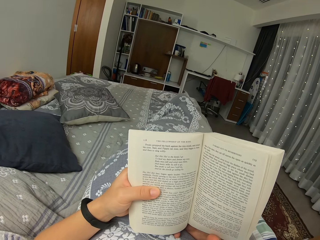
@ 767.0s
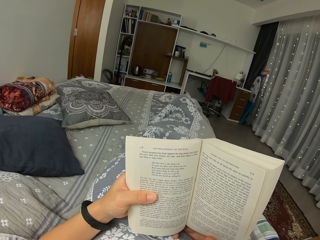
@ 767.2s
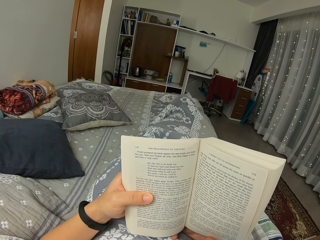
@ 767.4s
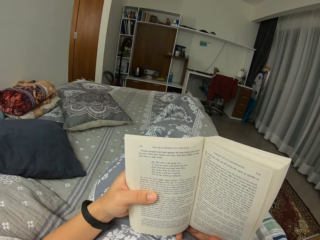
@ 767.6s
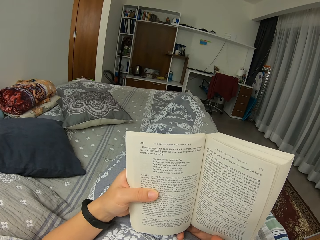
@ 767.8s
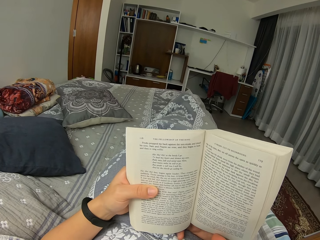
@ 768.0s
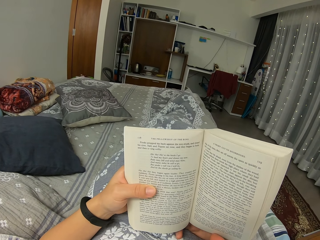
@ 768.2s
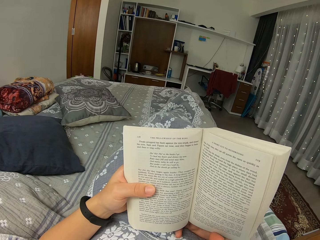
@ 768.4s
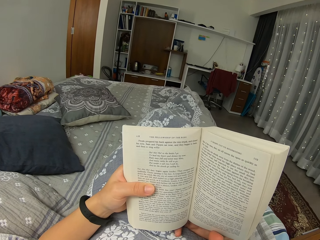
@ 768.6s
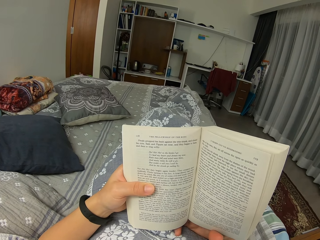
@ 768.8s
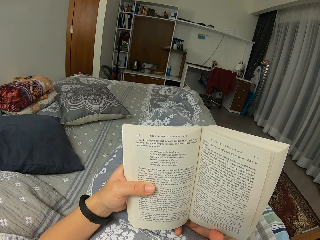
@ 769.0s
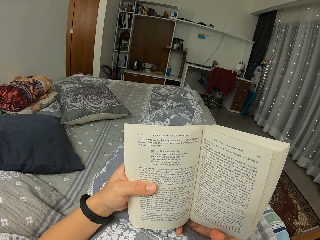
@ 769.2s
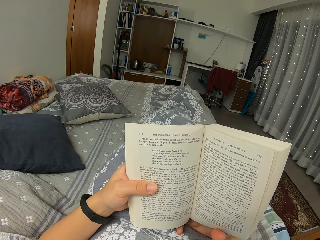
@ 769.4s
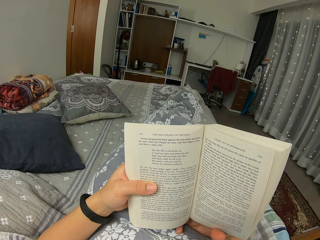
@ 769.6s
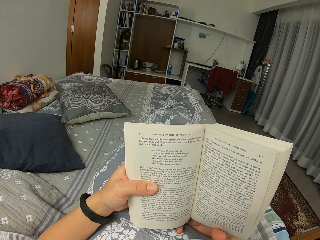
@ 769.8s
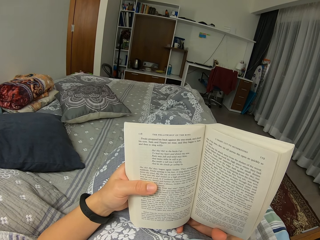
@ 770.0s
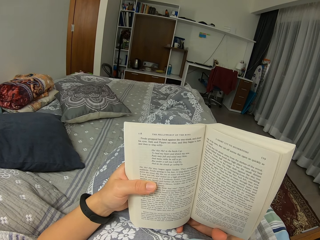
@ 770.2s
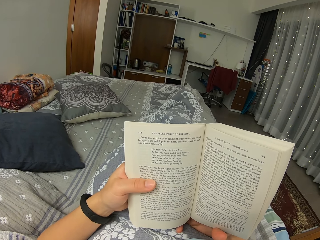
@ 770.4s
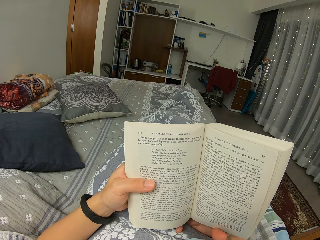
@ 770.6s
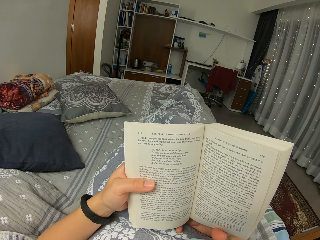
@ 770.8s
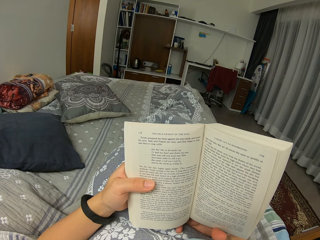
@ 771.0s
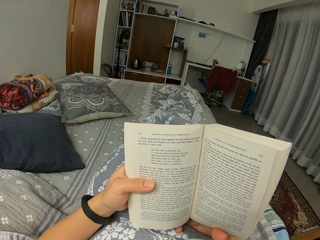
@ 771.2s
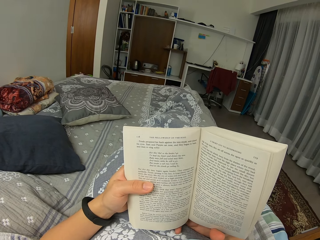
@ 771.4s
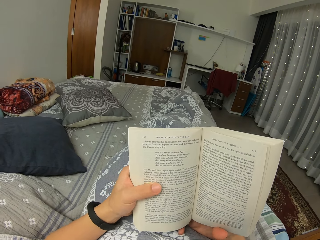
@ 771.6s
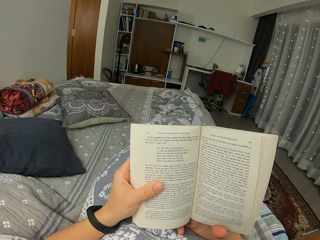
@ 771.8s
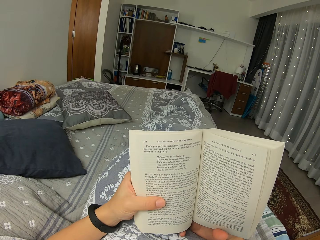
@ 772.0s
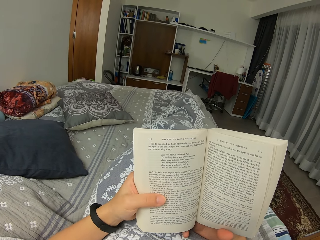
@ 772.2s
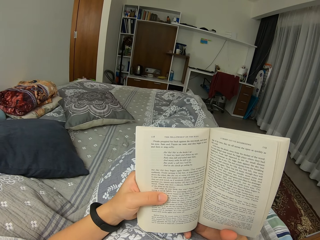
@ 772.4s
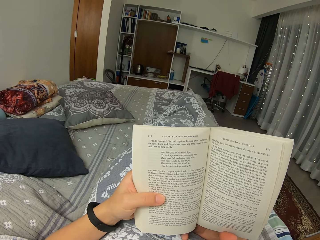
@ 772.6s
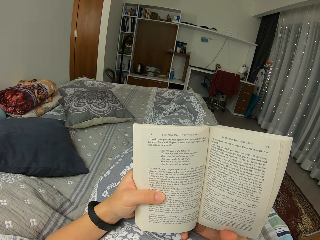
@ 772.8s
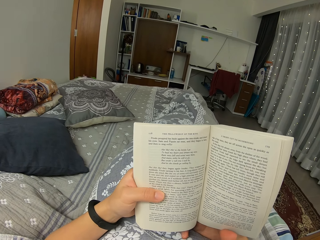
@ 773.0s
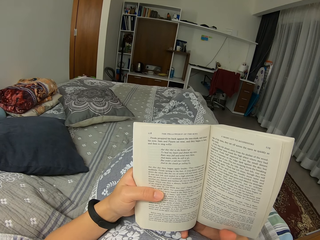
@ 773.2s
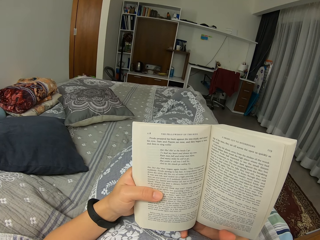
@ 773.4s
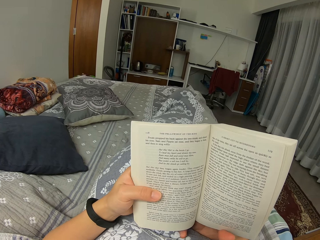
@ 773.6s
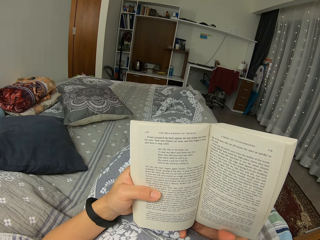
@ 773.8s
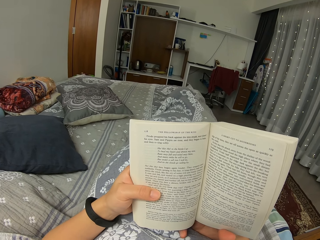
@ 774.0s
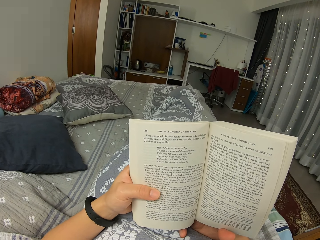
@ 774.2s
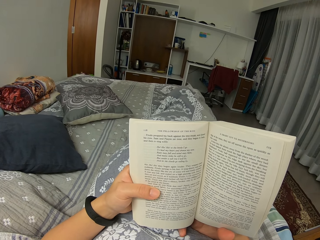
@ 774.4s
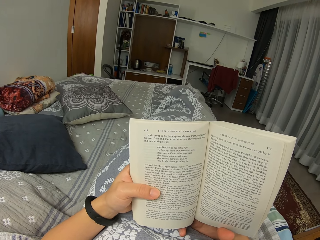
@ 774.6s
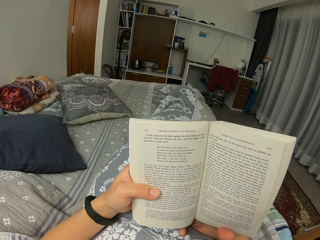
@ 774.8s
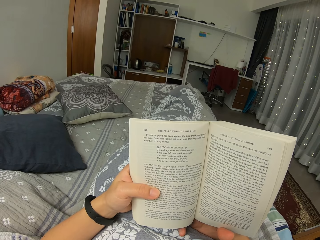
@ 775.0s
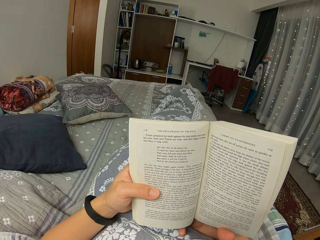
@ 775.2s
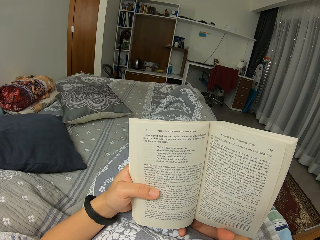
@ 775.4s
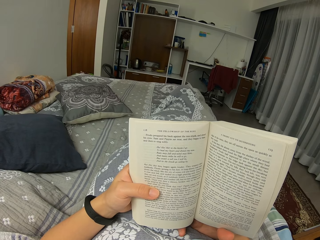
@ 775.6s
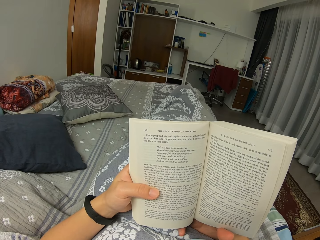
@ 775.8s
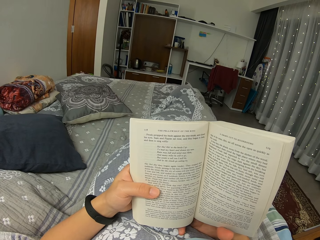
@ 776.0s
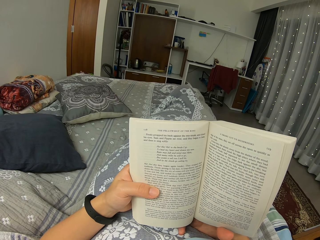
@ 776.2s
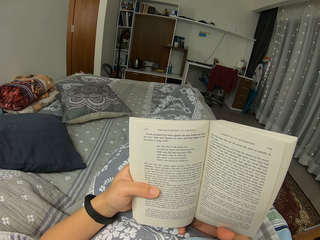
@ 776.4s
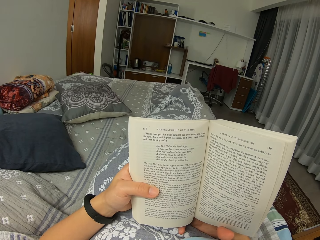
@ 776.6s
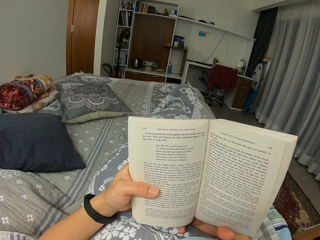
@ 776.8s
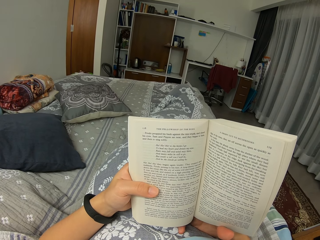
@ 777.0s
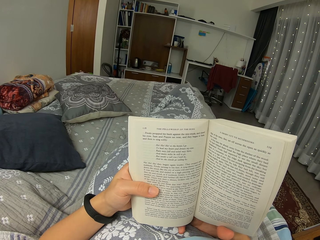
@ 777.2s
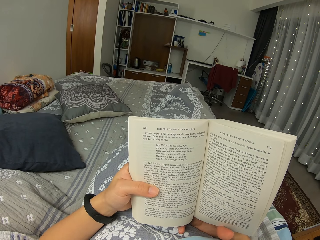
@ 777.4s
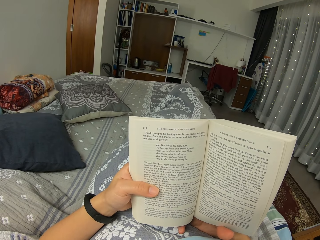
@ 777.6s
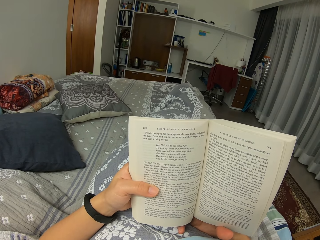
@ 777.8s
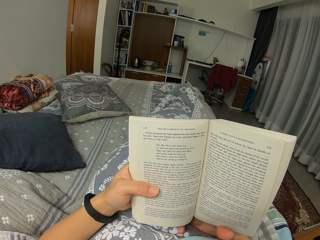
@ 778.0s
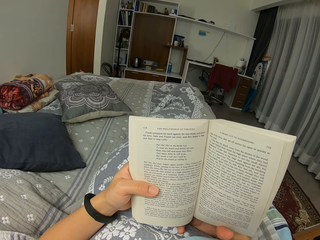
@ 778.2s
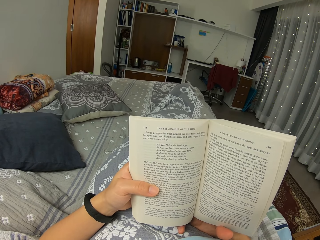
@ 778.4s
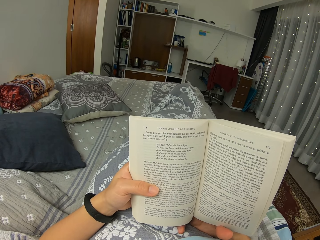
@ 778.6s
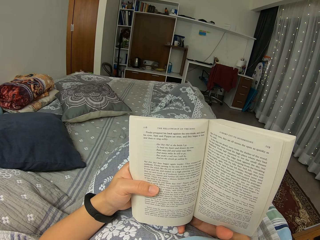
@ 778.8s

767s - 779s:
The camera wearer moves a leg. They inhale.

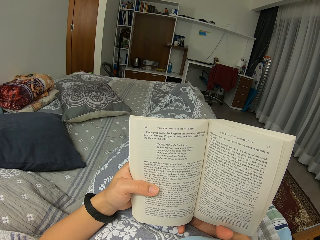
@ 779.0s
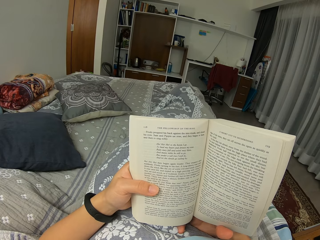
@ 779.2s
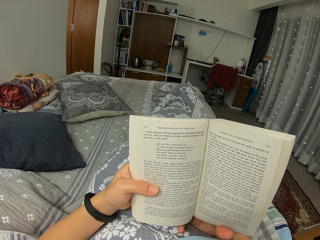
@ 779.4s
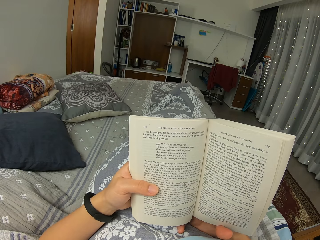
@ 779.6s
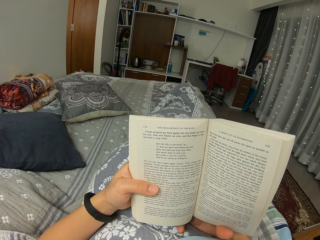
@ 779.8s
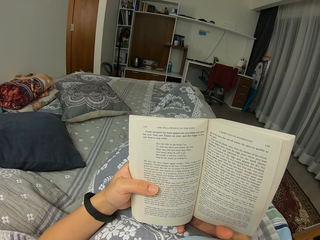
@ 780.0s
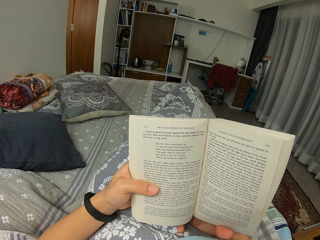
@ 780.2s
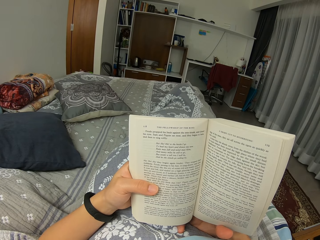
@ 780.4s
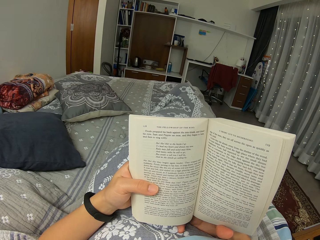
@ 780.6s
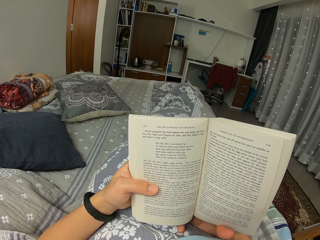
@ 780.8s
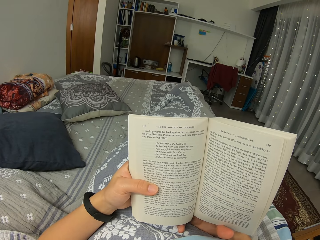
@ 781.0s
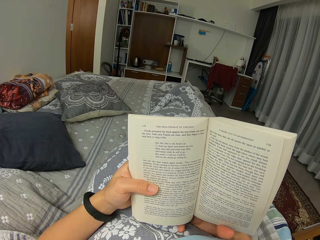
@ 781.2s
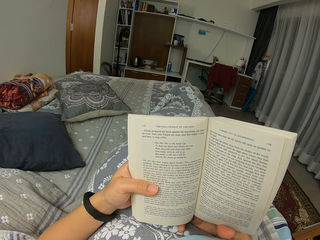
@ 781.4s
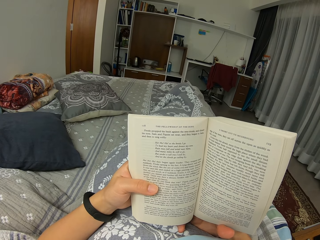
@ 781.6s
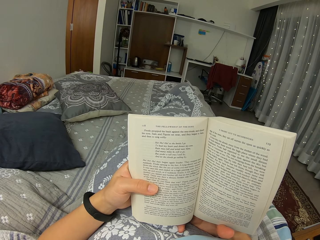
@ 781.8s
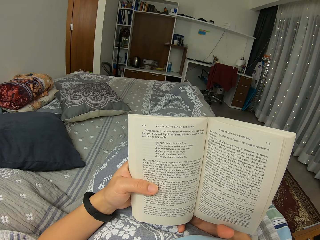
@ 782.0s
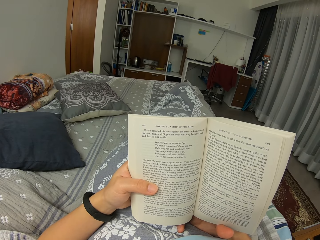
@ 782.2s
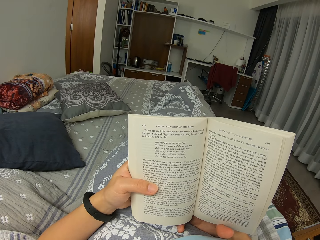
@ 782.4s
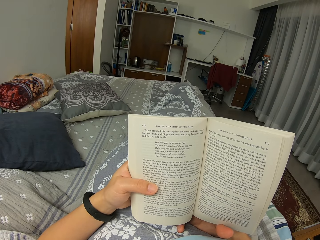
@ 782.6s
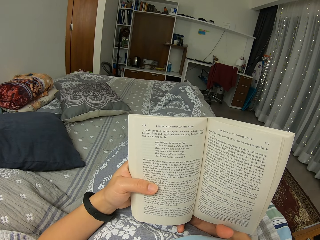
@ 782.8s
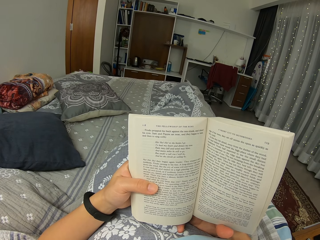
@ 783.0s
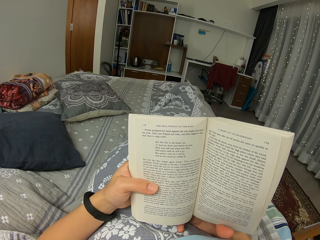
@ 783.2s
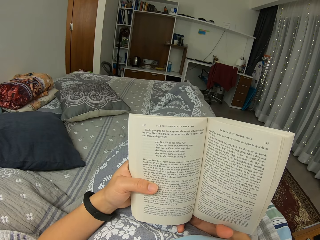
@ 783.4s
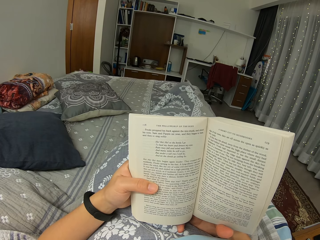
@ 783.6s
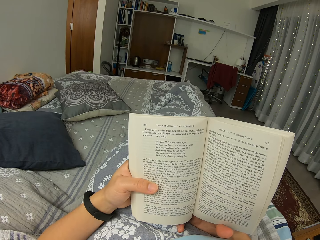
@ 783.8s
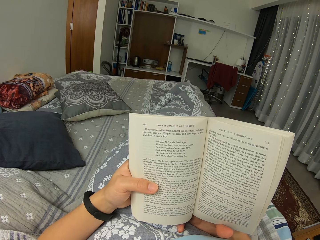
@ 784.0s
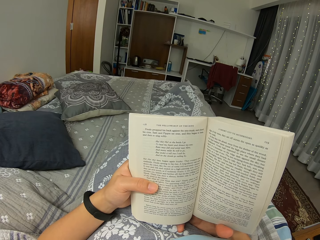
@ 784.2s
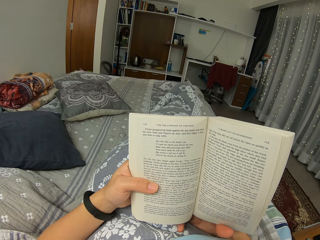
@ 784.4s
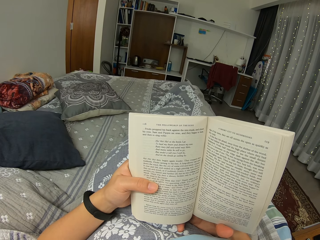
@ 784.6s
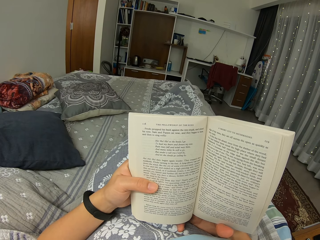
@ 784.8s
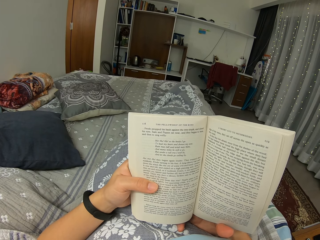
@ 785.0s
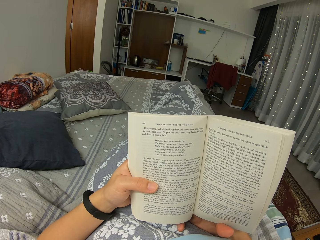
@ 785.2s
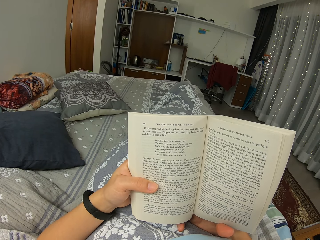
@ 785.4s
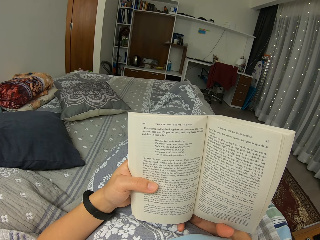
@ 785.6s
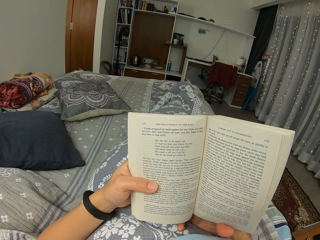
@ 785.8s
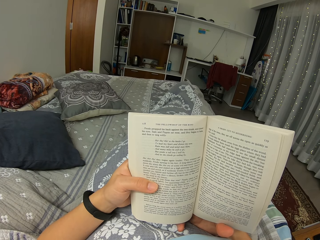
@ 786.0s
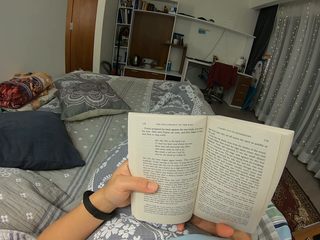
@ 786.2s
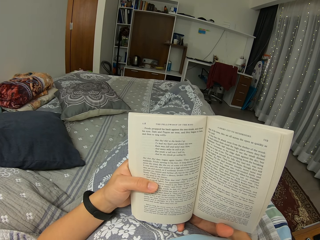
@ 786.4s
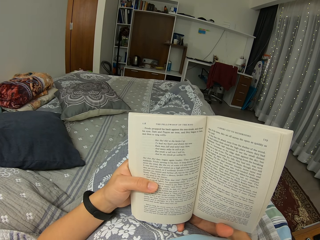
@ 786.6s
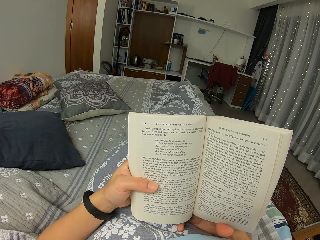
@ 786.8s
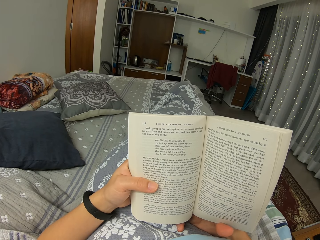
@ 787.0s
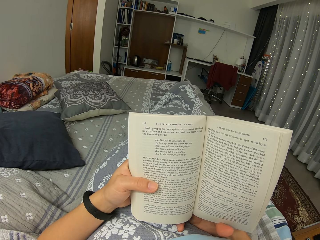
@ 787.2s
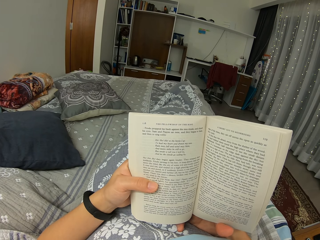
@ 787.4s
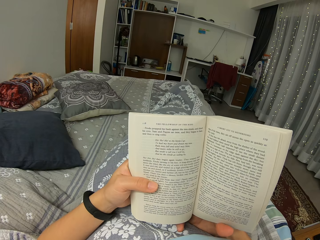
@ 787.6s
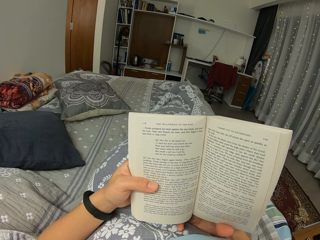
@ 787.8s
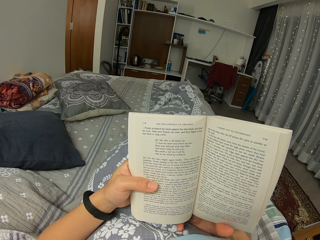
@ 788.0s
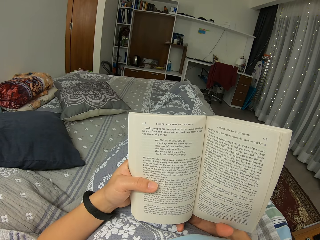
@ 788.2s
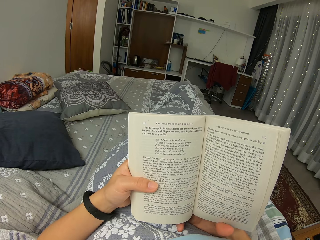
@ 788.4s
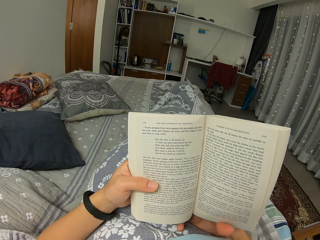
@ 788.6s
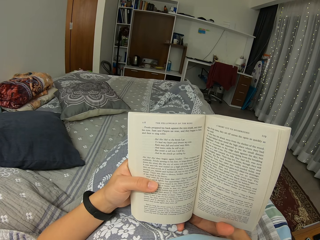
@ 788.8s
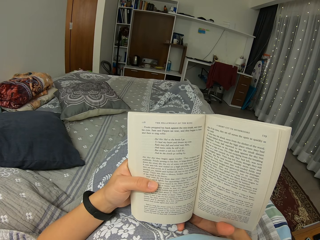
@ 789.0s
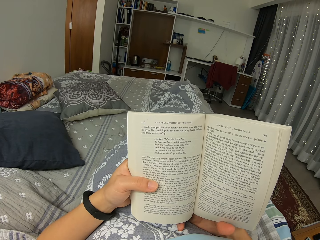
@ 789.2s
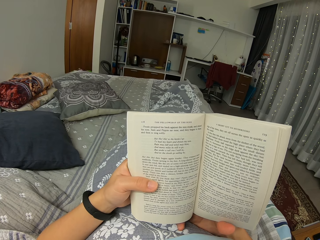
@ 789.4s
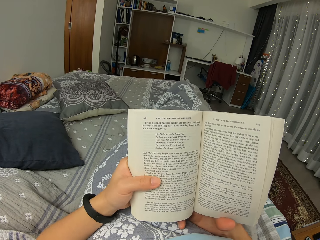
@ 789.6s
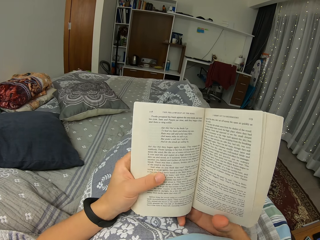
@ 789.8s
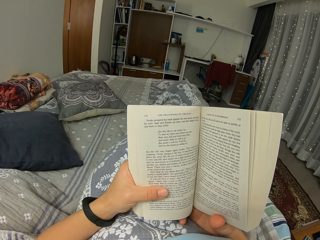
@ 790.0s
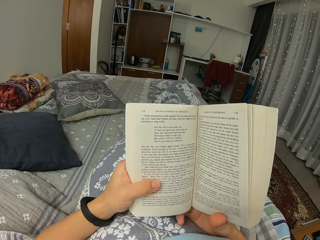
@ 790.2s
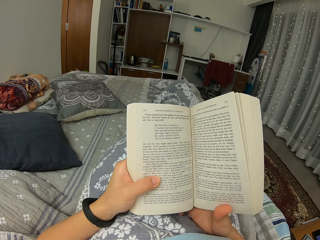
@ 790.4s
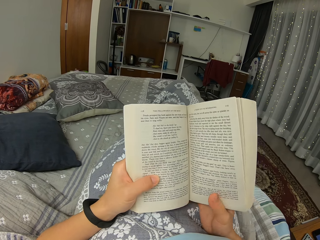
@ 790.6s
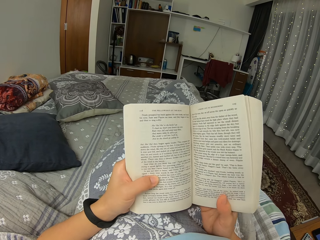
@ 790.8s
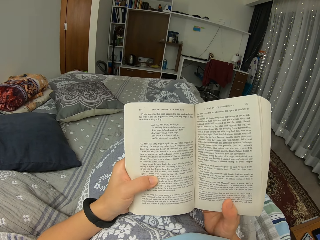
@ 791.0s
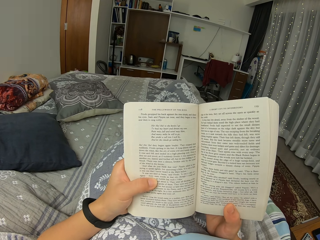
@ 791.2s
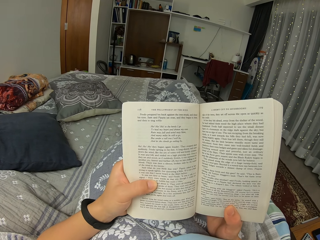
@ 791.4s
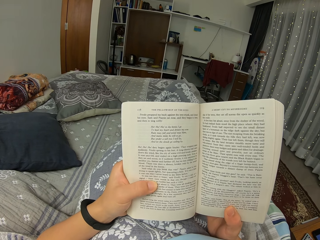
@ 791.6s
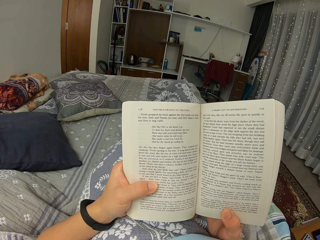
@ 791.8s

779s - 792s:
The camera wearer adjusts a book.
